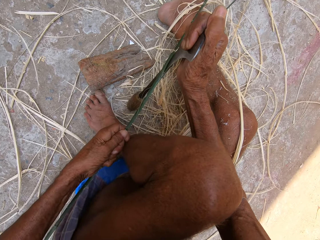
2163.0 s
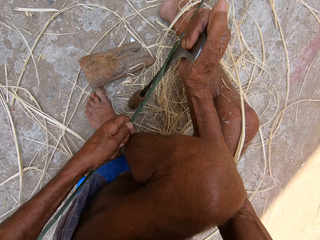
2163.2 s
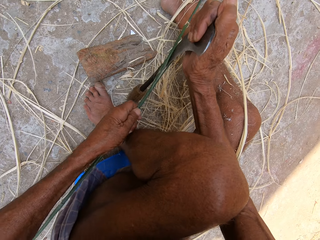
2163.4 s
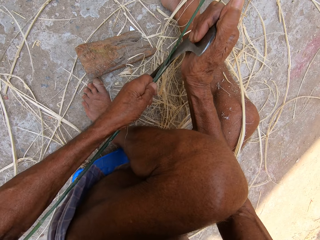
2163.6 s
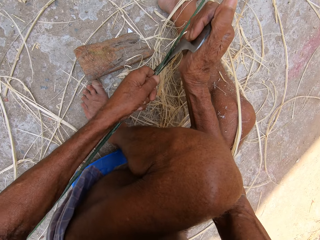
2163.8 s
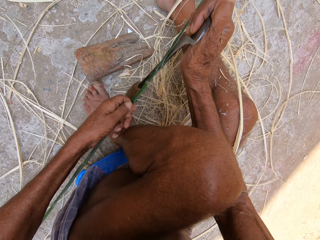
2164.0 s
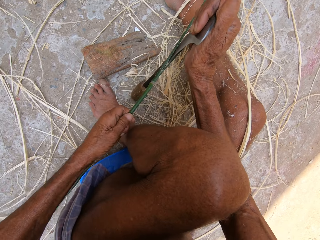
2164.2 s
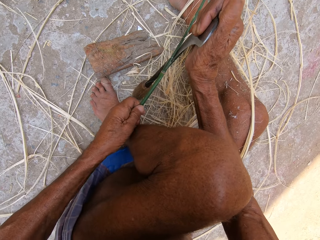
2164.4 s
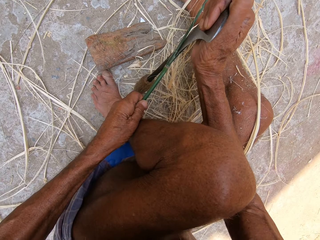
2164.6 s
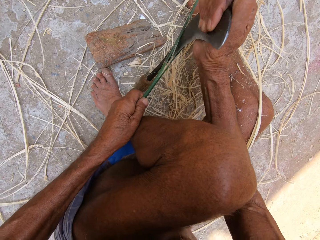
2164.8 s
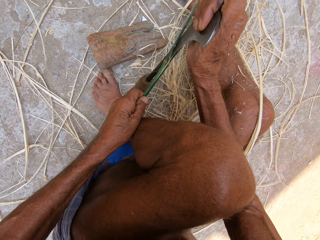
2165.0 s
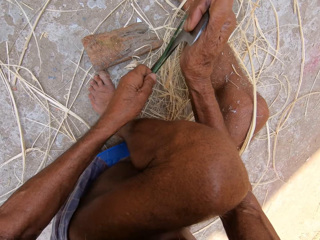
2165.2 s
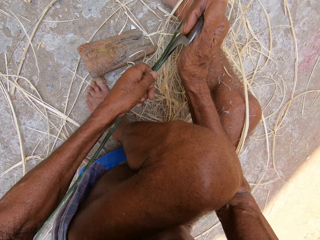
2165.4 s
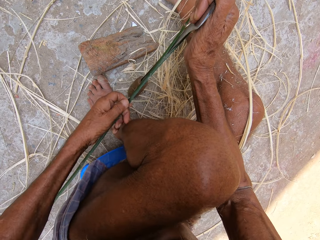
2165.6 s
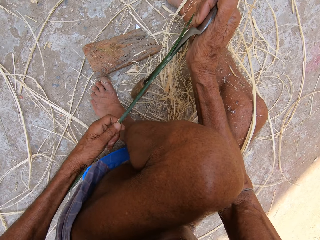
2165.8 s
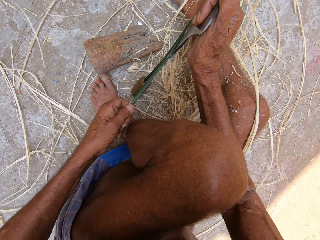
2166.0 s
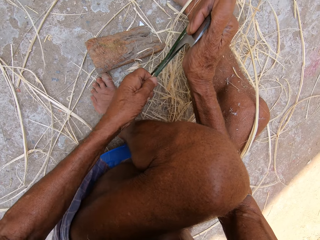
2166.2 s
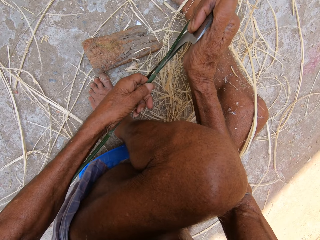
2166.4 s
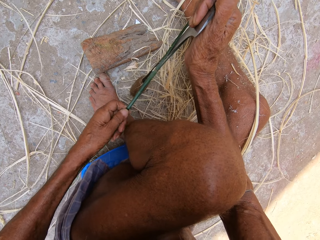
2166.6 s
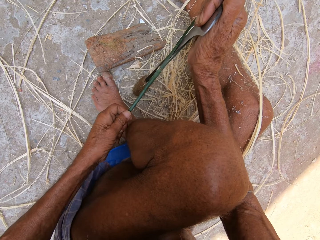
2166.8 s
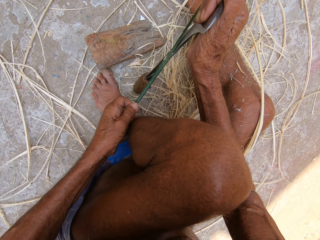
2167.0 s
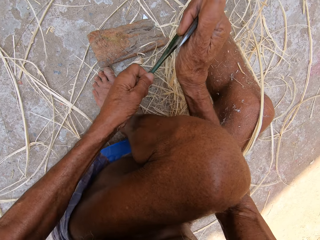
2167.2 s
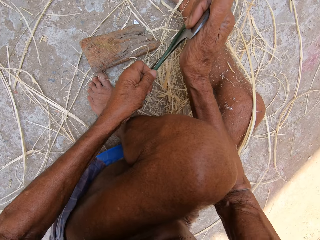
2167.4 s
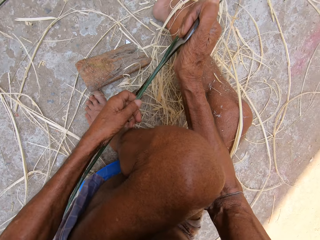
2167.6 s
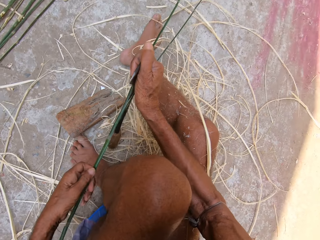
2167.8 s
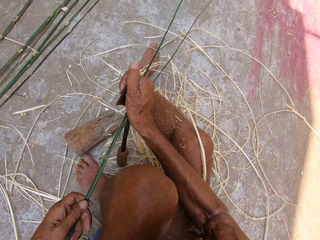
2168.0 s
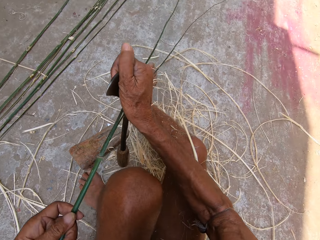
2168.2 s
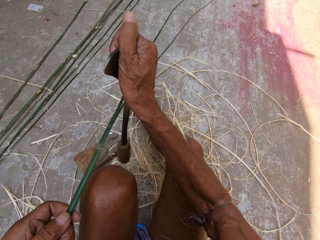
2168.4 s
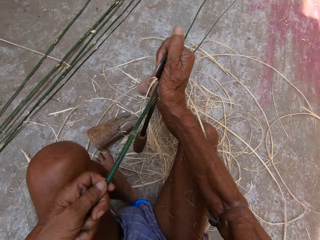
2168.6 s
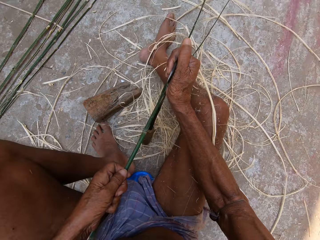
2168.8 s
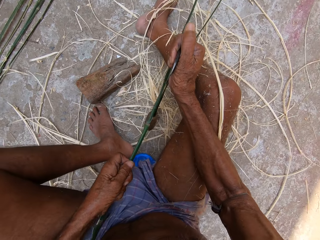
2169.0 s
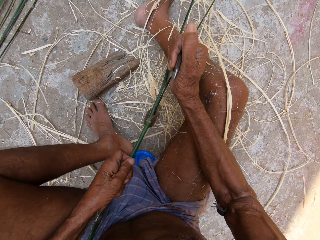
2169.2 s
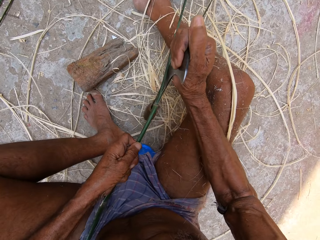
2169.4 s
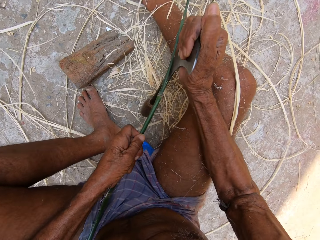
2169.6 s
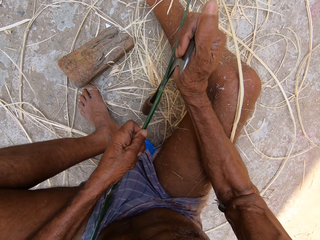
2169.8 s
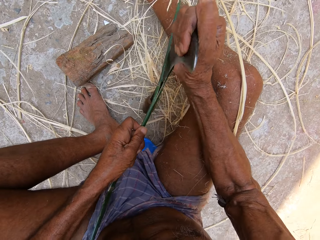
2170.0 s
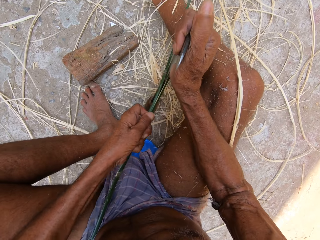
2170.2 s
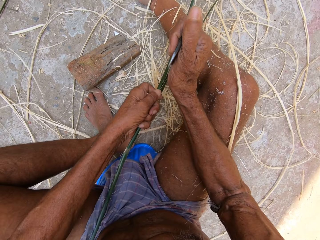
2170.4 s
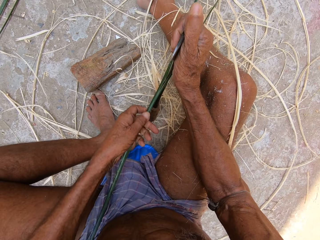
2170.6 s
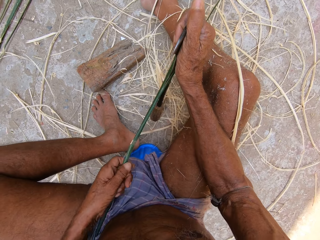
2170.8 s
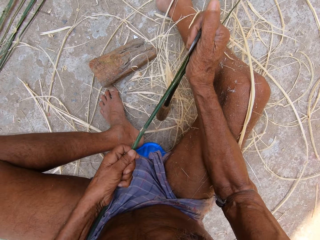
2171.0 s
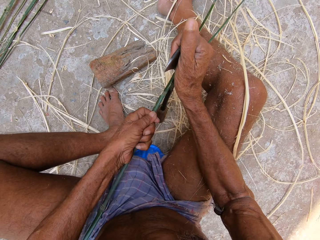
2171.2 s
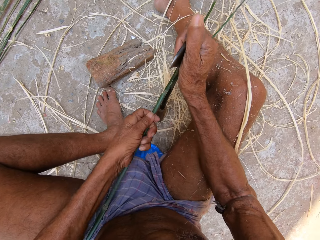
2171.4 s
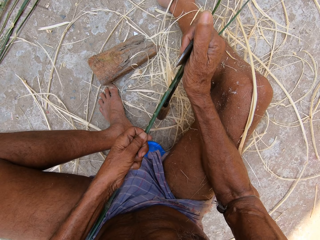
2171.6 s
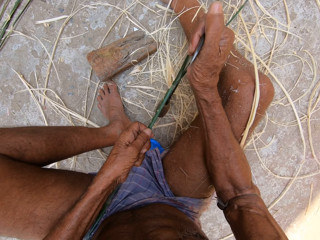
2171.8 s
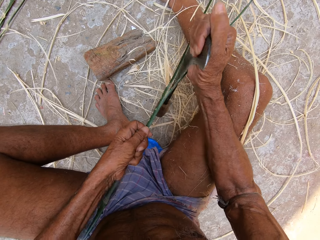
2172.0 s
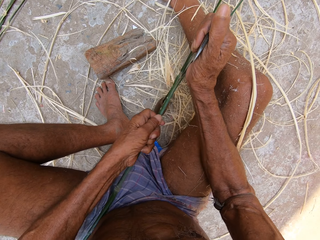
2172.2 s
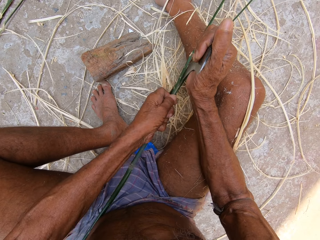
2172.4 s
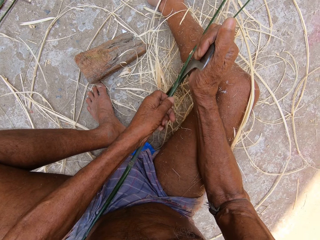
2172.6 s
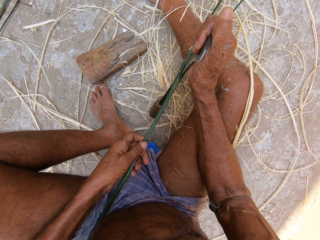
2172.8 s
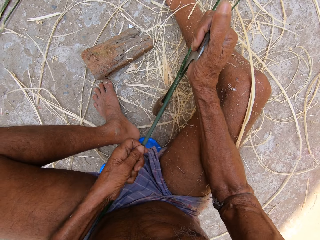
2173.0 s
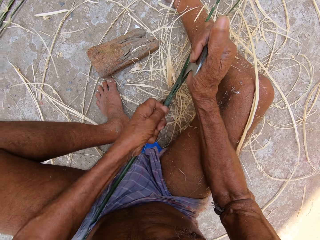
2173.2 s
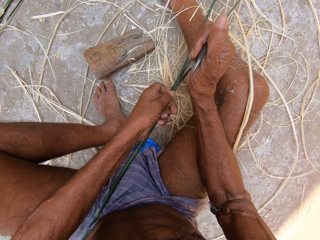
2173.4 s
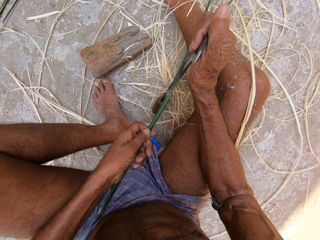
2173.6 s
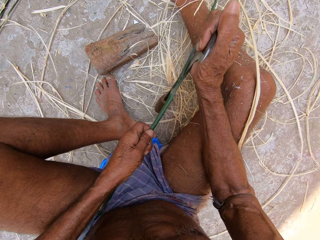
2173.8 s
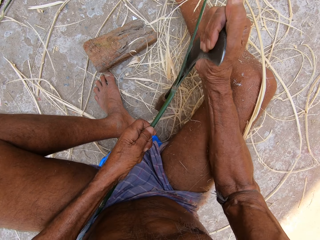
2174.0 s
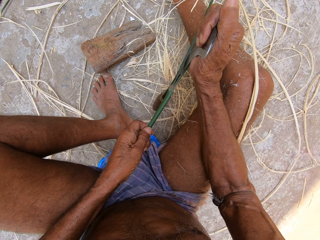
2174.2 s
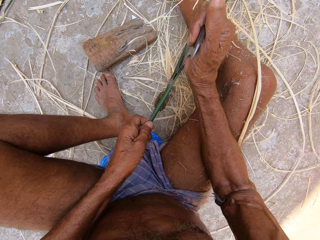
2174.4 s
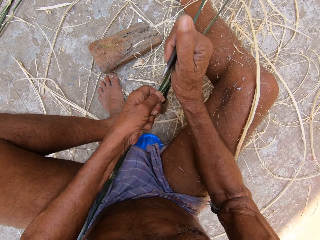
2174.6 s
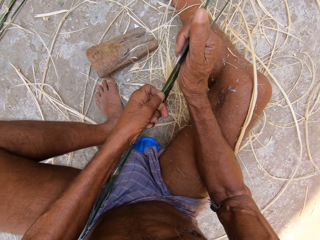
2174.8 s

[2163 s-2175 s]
The camera wearer lifts the bamboo and the sickle over his left leg. He splits the bamboo stick in his left hand with the sickle in his right hand.

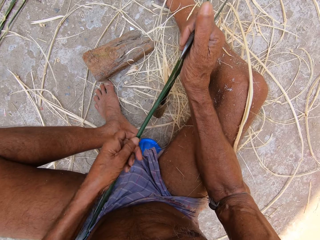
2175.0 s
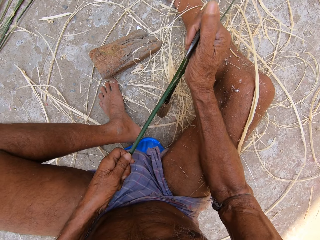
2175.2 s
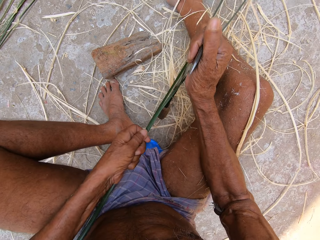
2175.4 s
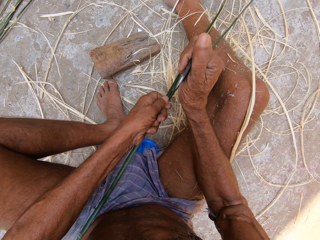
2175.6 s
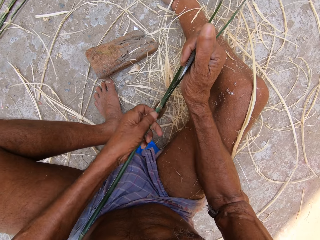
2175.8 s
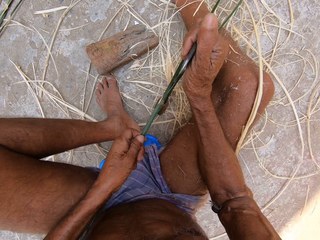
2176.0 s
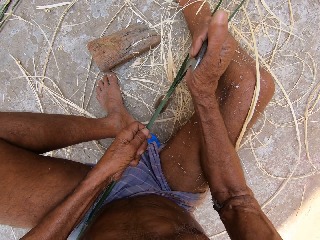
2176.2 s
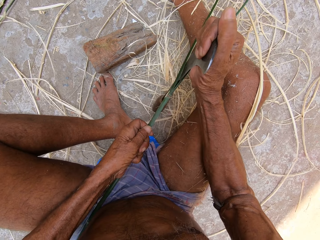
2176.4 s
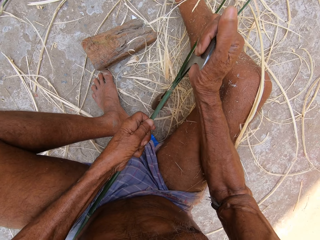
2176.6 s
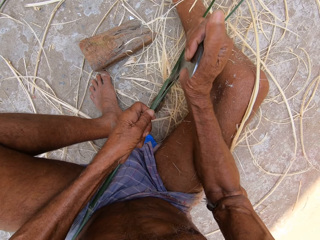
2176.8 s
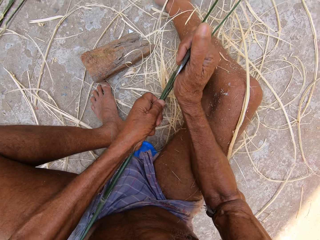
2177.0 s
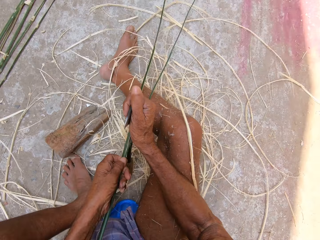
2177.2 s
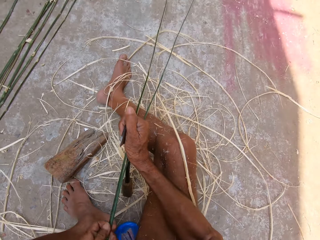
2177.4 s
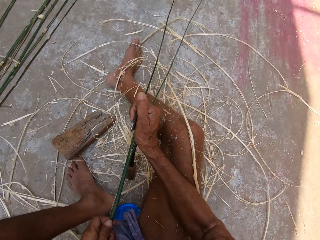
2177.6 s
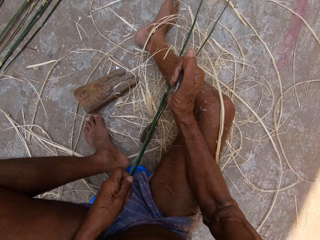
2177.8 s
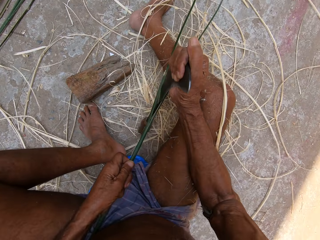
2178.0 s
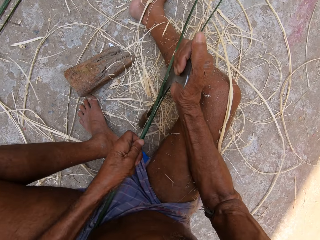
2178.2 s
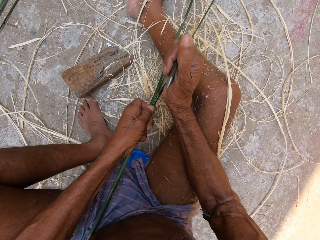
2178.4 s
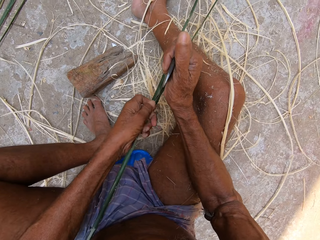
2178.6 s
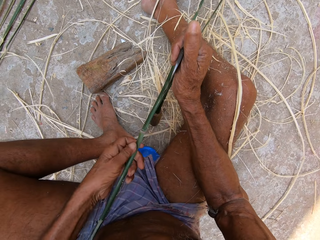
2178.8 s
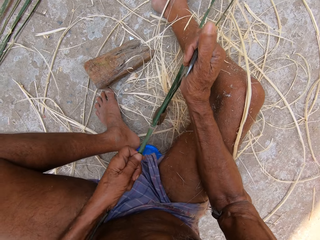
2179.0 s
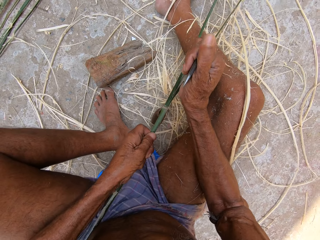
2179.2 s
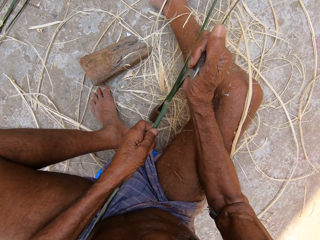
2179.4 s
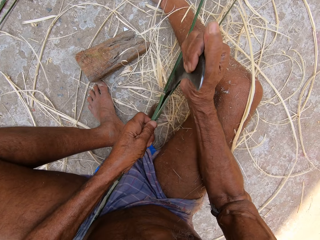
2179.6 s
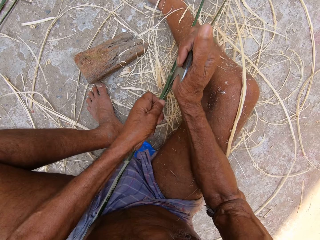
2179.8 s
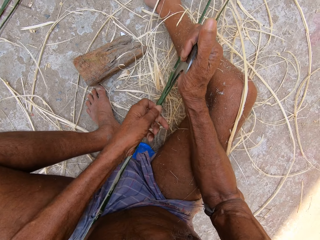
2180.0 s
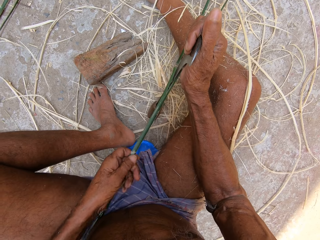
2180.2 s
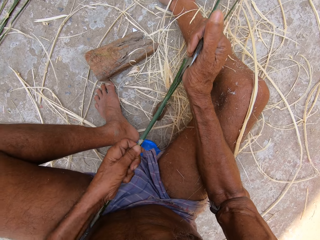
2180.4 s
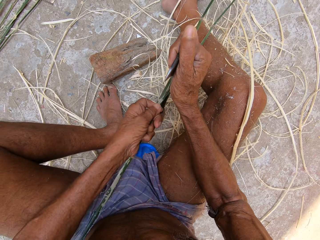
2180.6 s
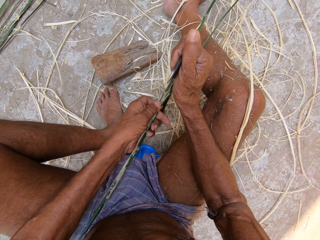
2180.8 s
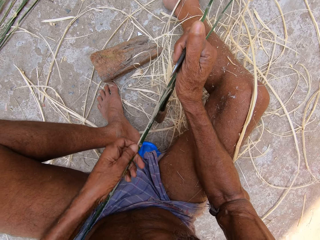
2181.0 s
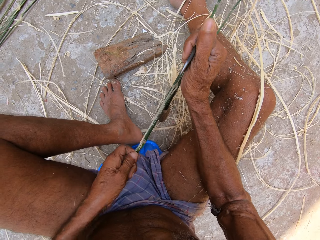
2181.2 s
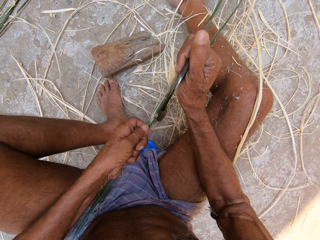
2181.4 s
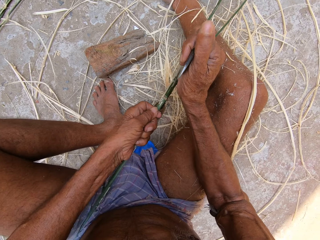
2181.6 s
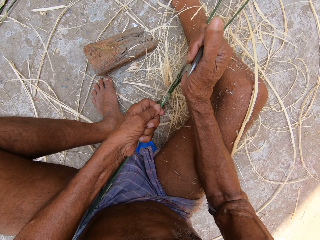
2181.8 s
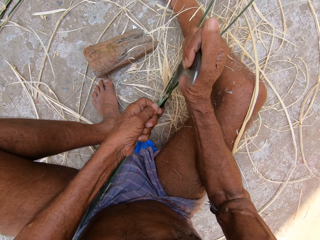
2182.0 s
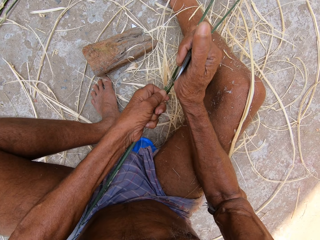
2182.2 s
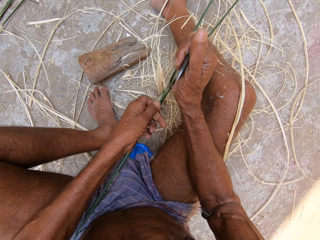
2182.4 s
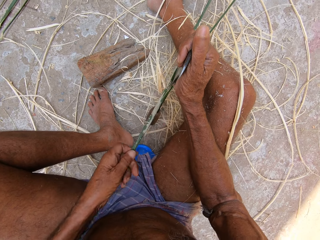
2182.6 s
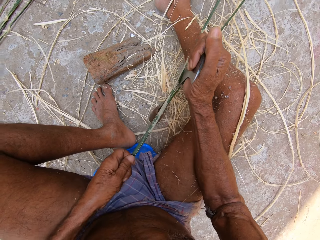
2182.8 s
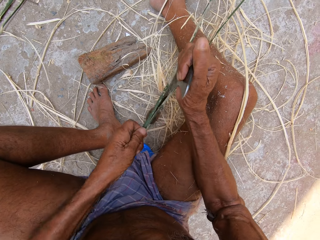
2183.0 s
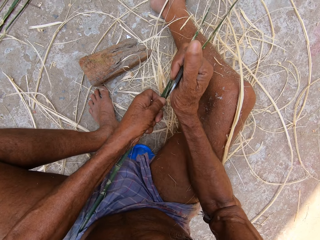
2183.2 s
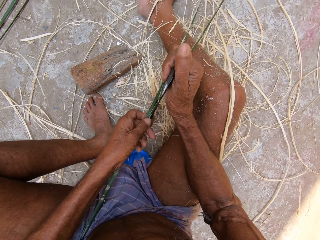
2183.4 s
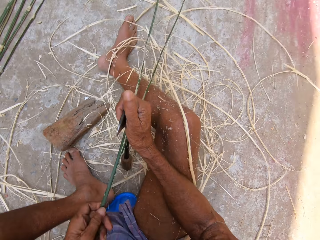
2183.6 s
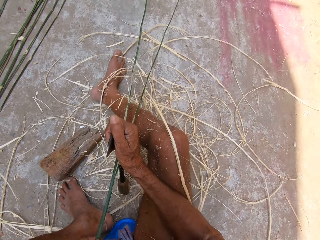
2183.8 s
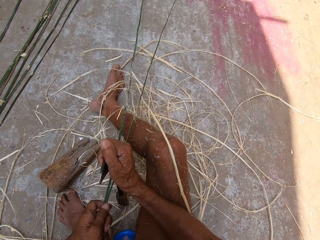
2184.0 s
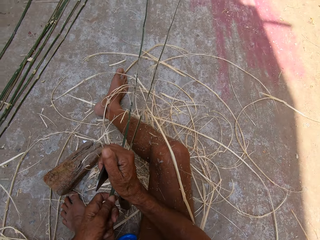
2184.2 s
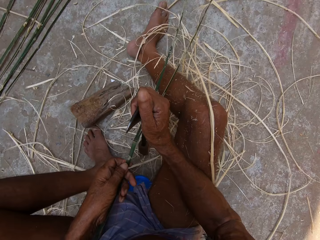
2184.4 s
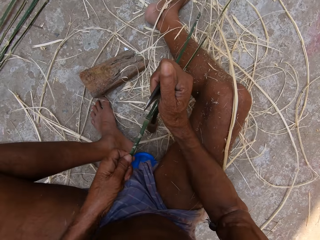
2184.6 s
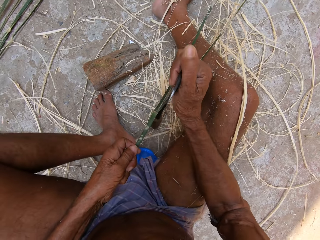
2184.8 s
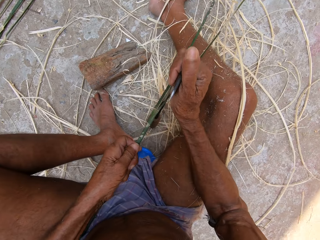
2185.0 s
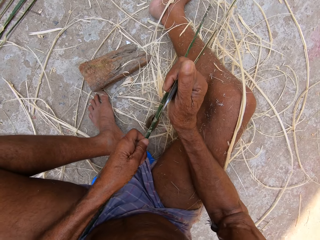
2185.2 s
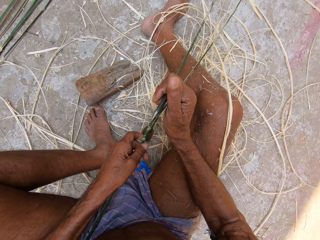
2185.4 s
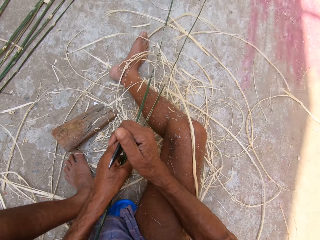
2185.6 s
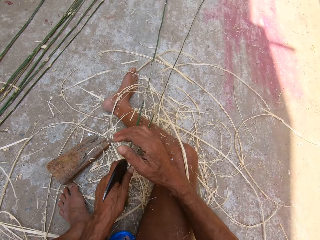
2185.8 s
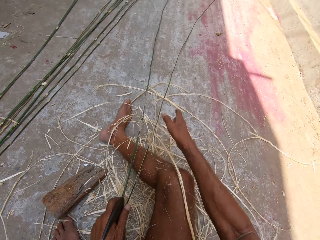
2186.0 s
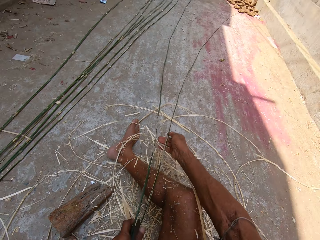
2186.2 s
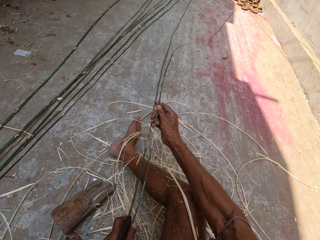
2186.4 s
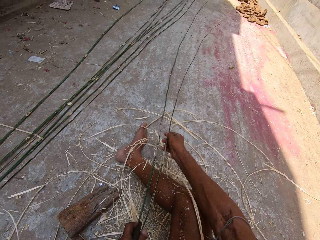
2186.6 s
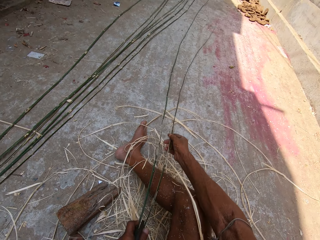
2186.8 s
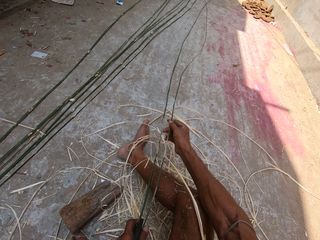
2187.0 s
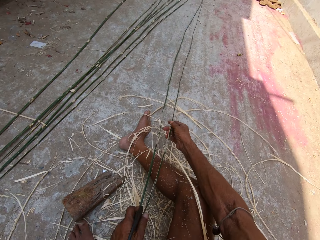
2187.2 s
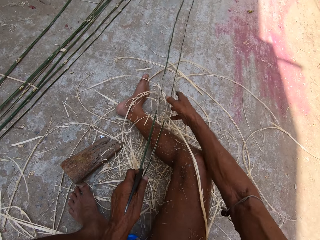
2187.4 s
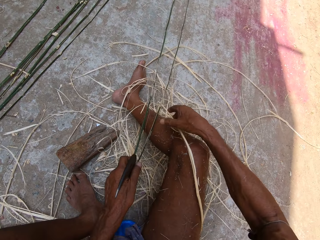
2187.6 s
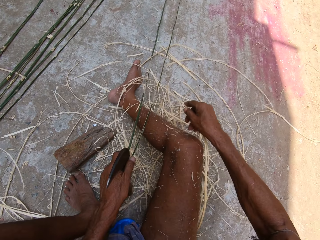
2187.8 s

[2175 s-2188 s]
The camera wearer adjusts the bamboo stick with his right hand.
